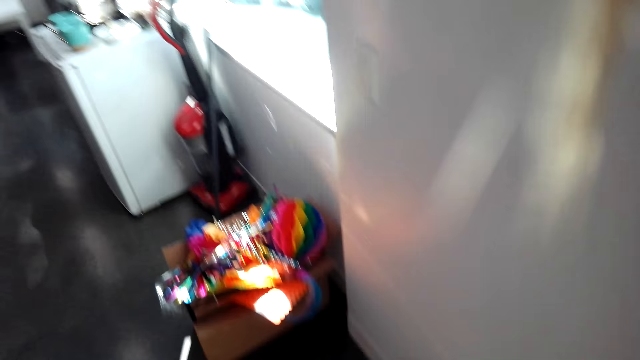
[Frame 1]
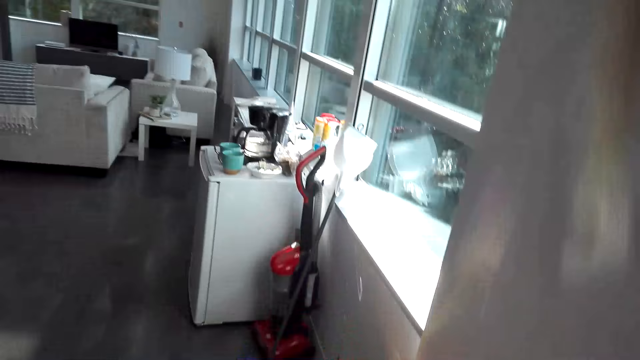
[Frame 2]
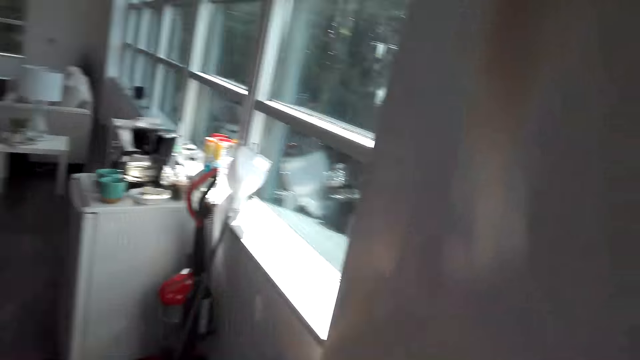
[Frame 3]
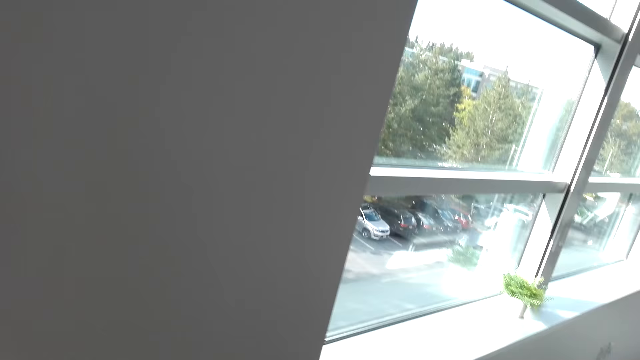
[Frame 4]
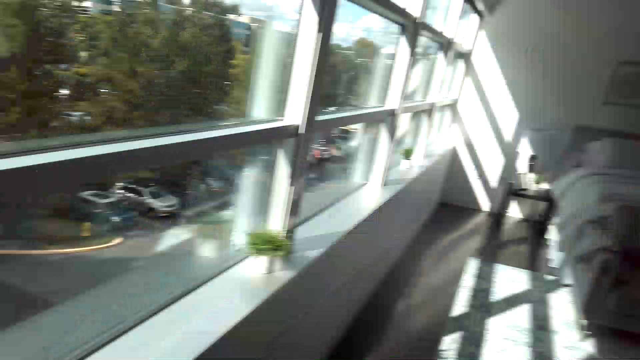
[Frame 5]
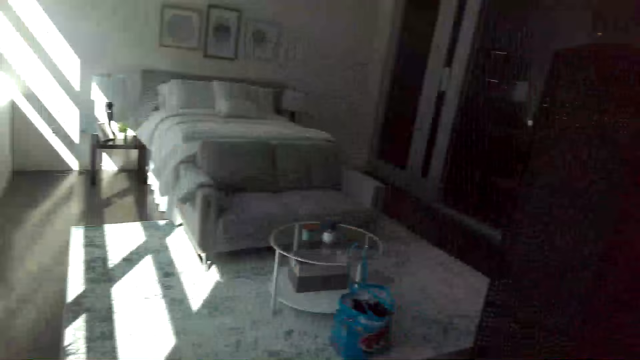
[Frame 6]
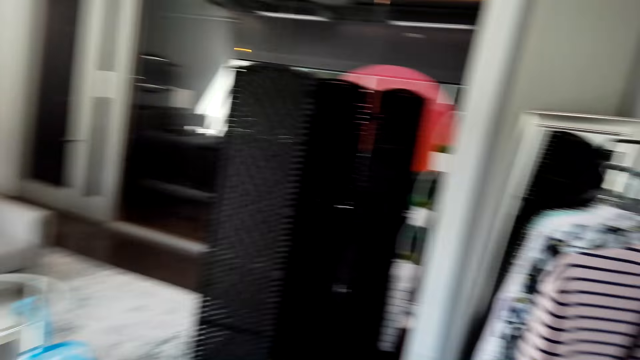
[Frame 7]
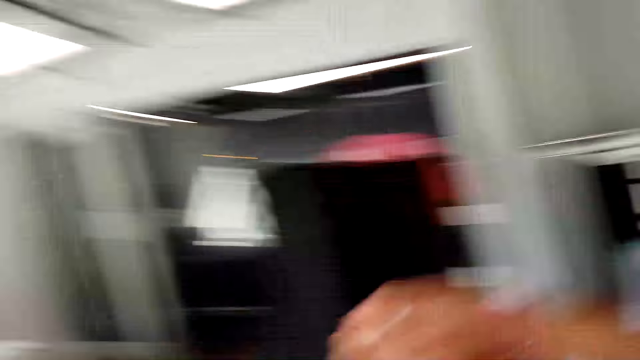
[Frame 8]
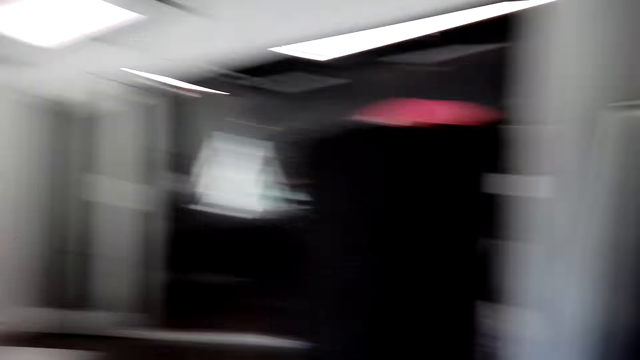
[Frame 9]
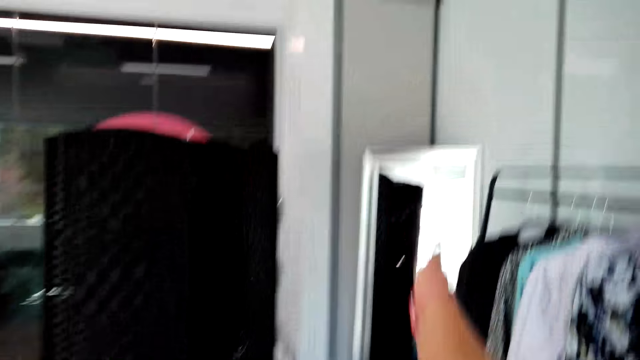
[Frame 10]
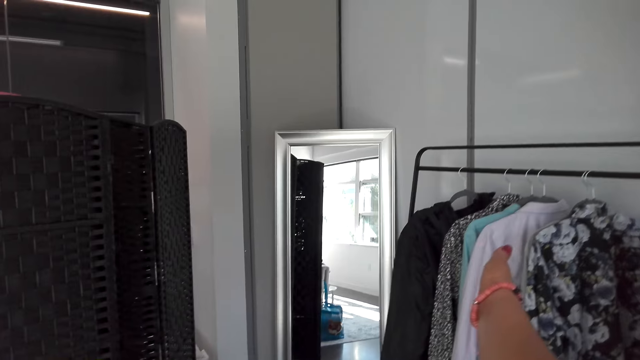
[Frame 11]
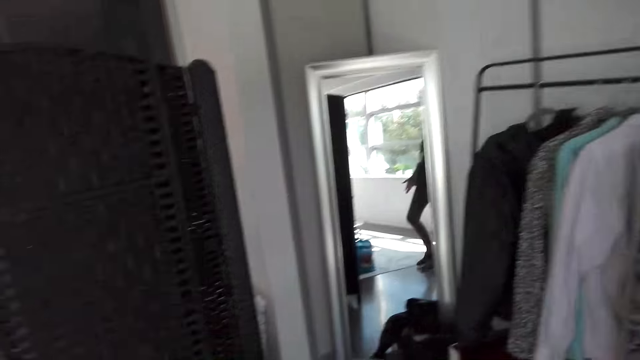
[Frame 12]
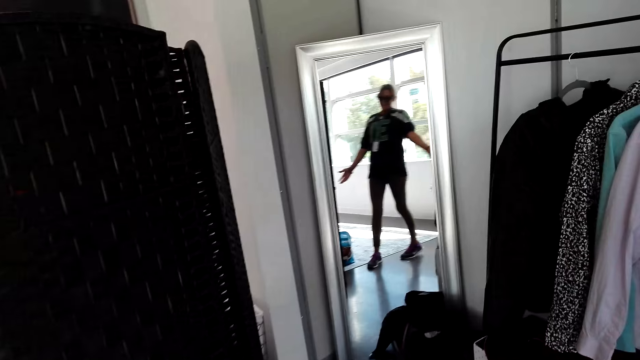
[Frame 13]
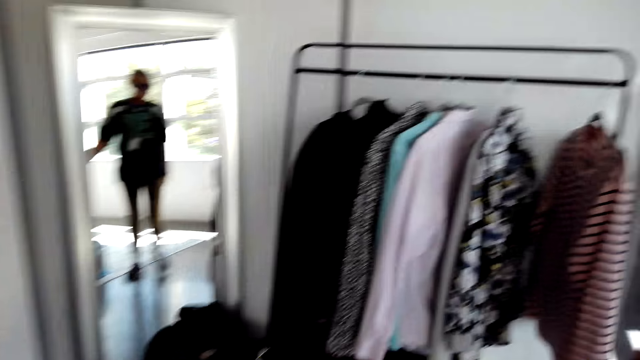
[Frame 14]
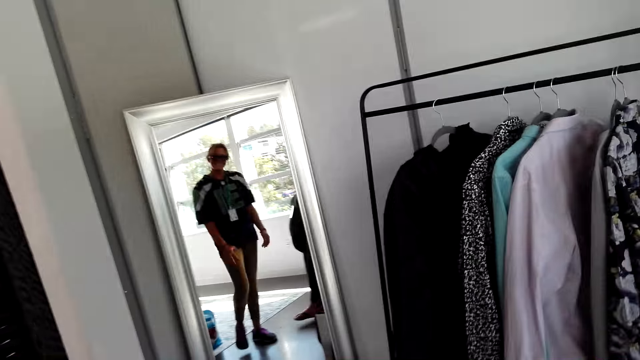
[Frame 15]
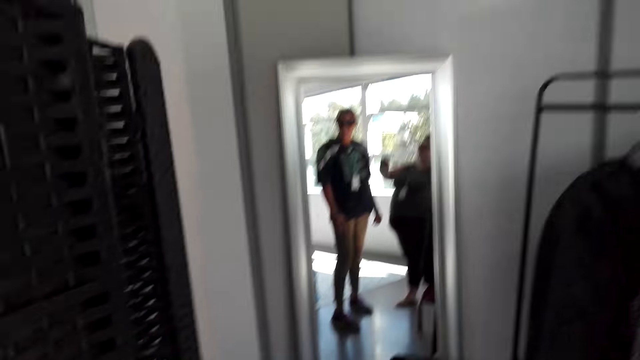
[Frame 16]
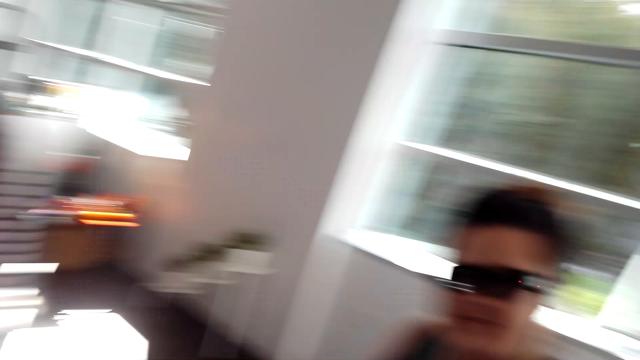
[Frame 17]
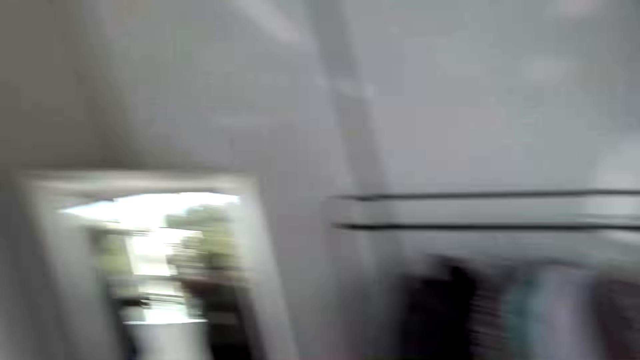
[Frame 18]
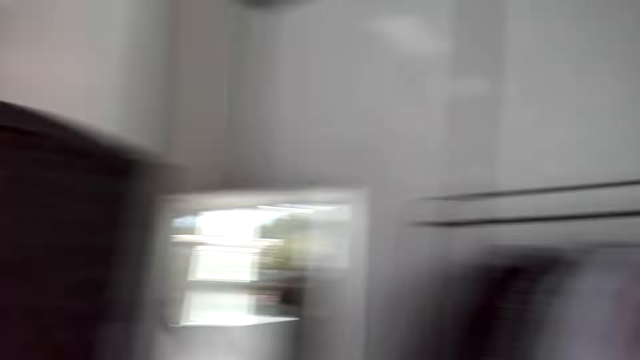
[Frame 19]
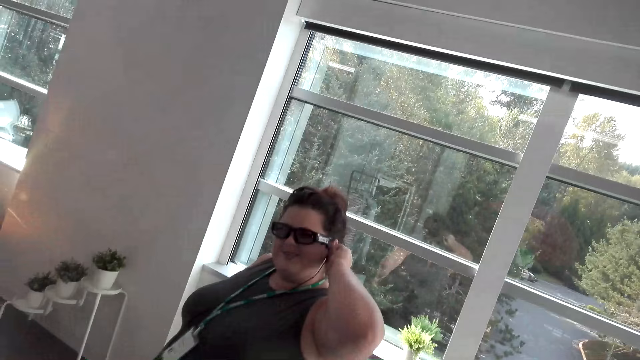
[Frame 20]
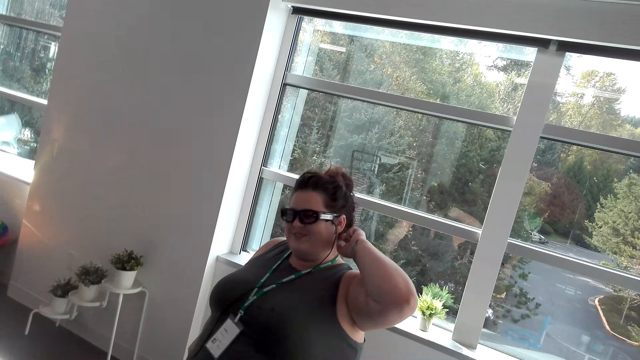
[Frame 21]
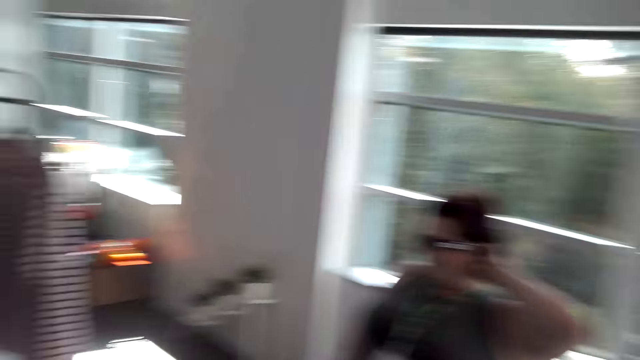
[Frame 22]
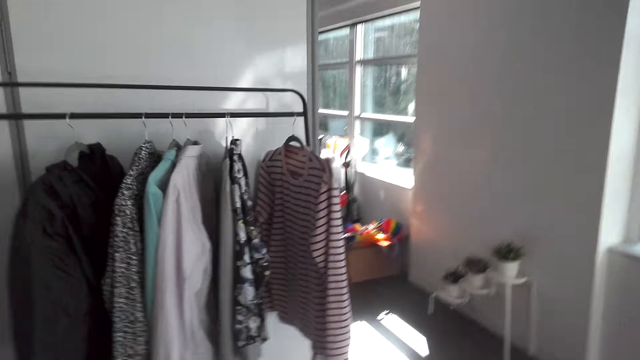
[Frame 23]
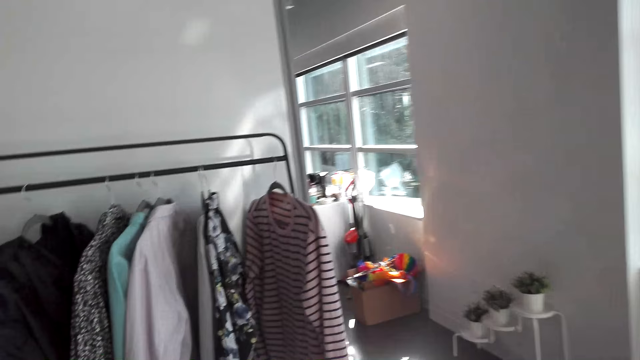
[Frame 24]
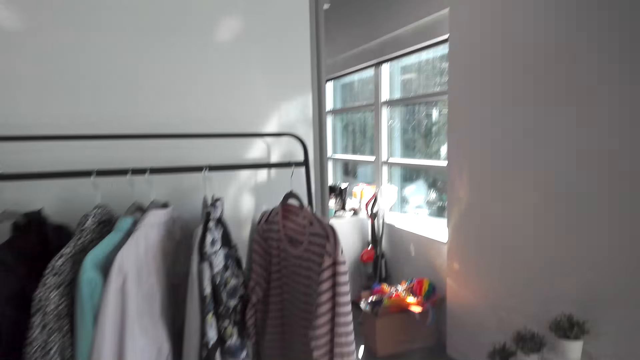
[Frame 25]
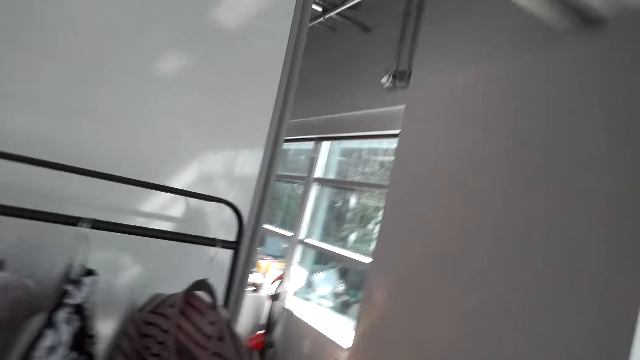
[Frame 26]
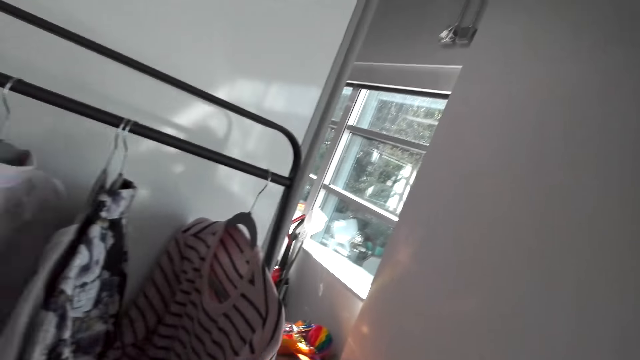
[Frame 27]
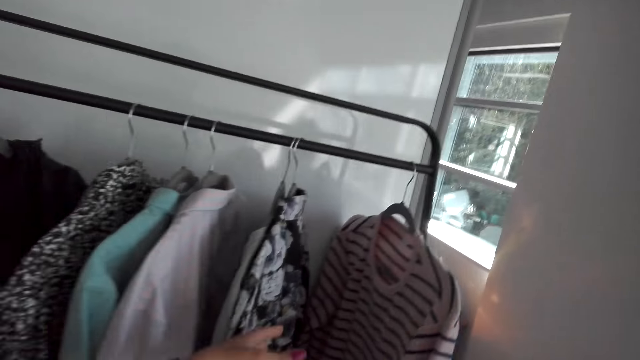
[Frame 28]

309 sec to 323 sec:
The camera wearer walks to the bedroom and shows a woman her closet. A woman and another woman look at themselves in the mirror. The first woman converses with the other woman in the room.

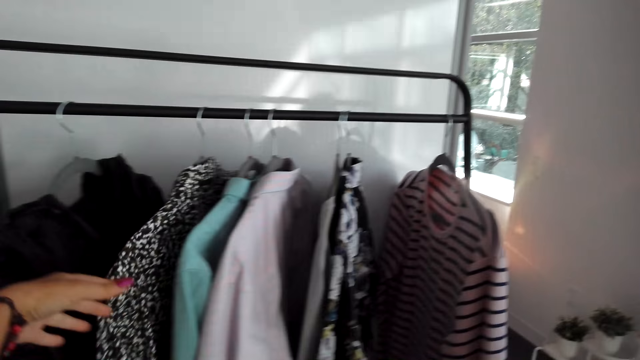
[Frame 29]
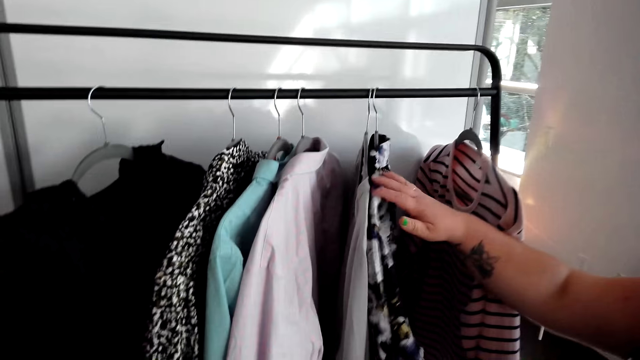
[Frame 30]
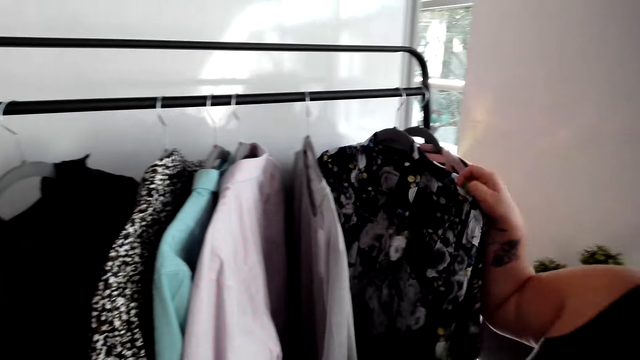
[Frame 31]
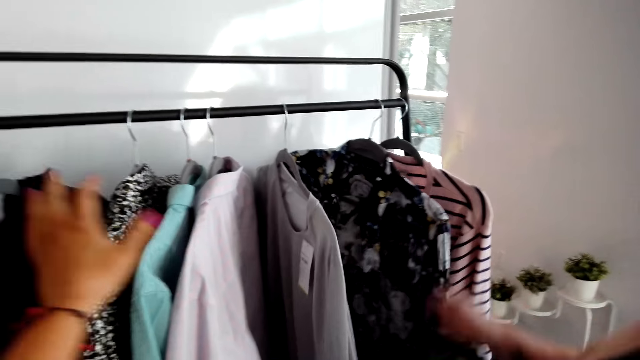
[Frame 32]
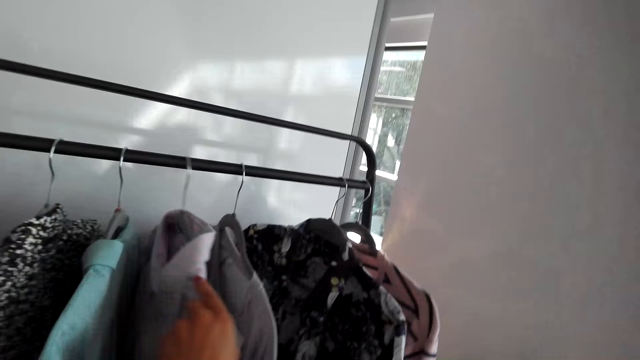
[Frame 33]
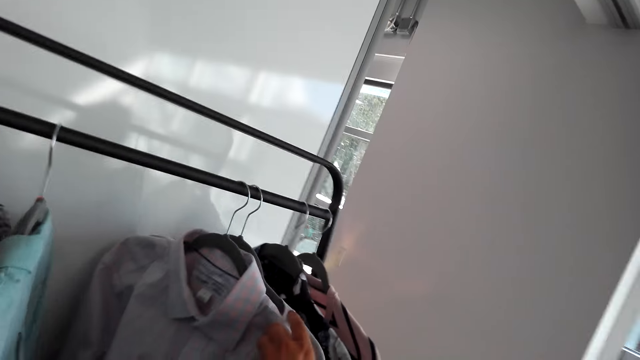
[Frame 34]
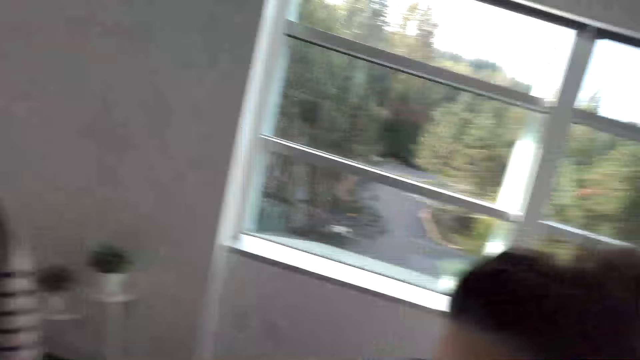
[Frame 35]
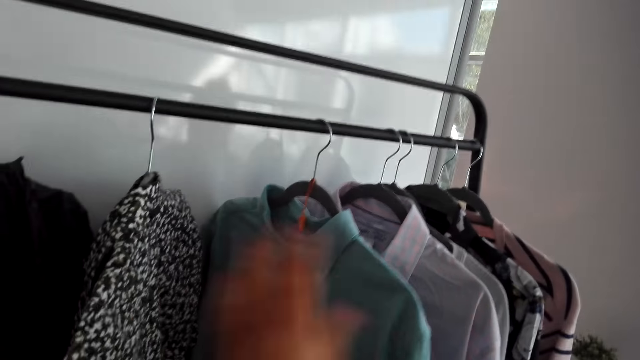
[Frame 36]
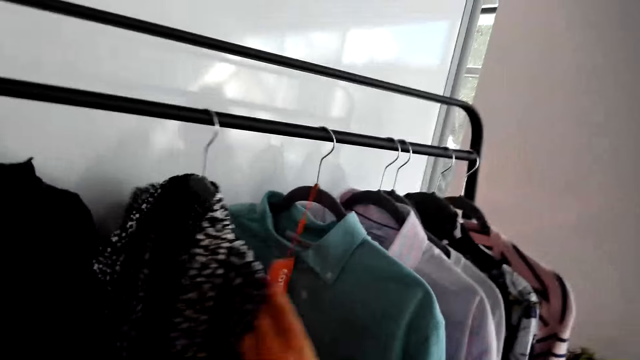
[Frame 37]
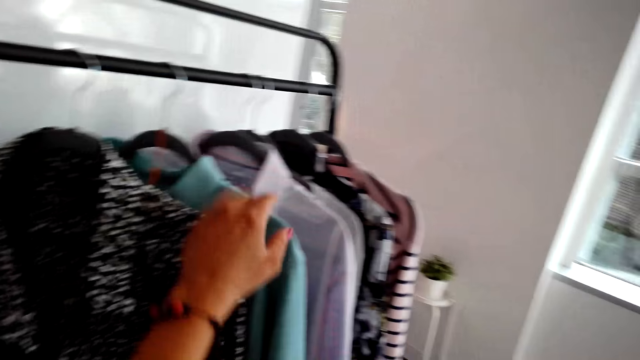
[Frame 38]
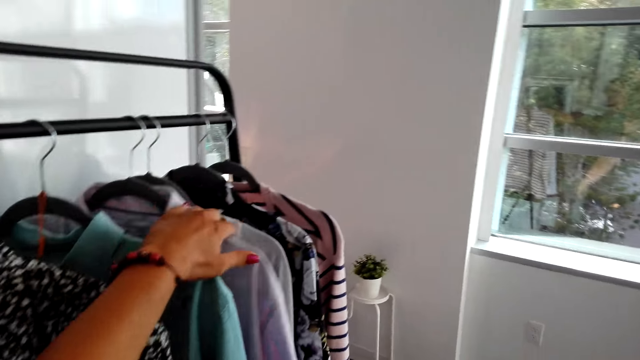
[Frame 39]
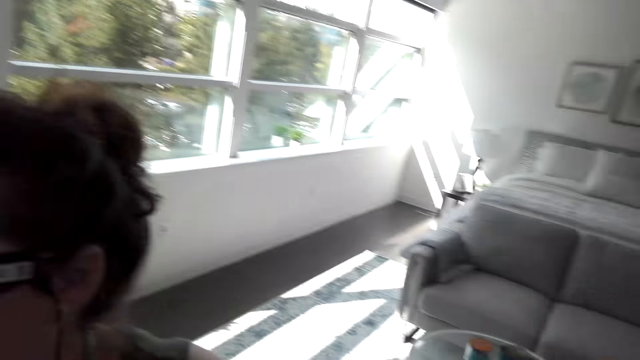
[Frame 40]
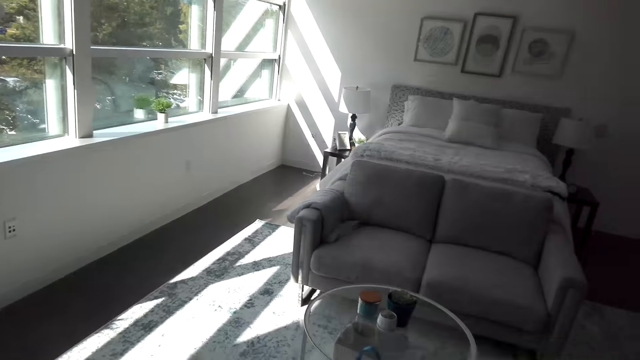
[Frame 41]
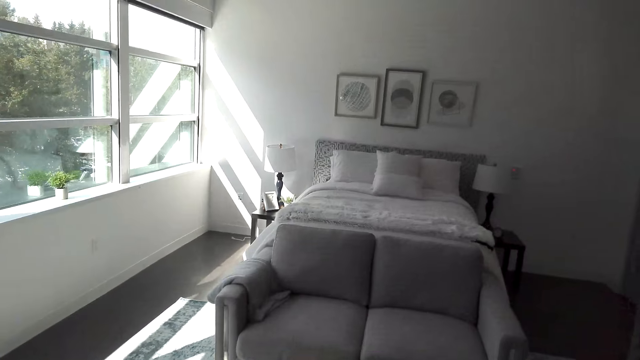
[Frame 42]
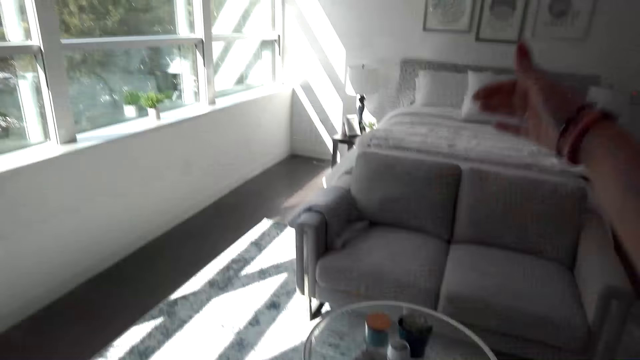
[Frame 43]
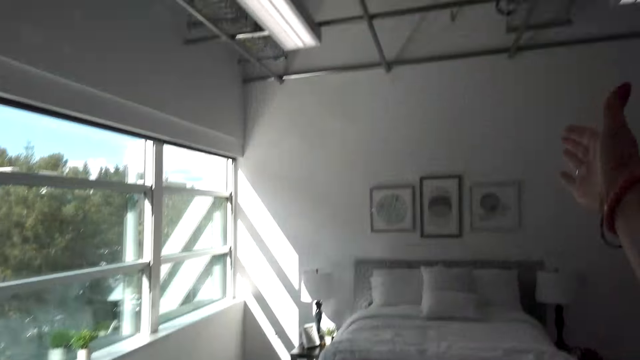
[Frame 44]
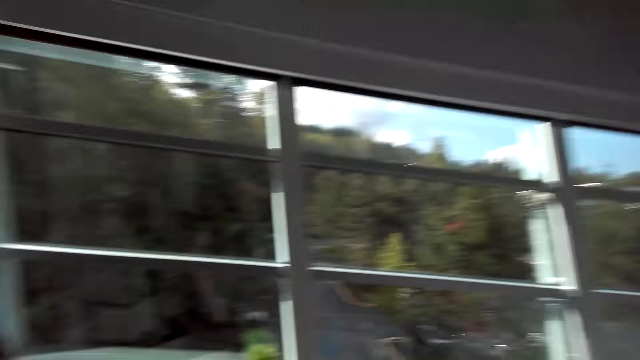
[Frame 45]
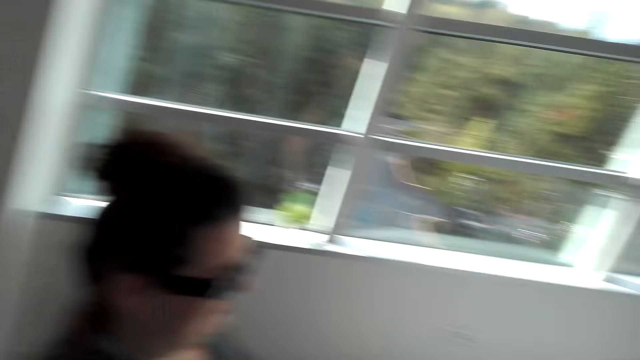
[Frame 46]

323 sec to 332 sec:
A woman and another woman select the blouses from the hanger. A woman touches the shirts on the rack. The camera wearer touches the shirts on the rack and shows a woman the bedroom.
